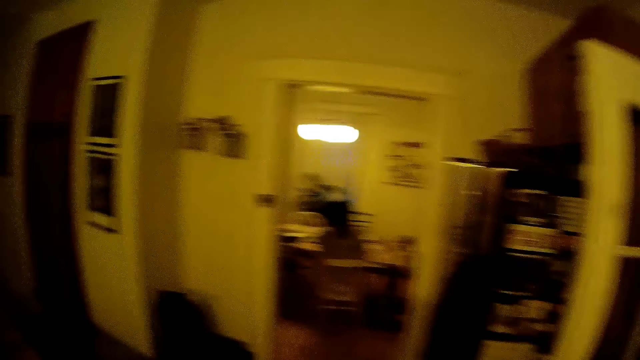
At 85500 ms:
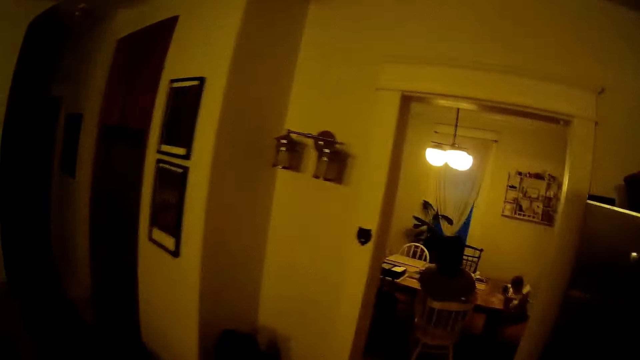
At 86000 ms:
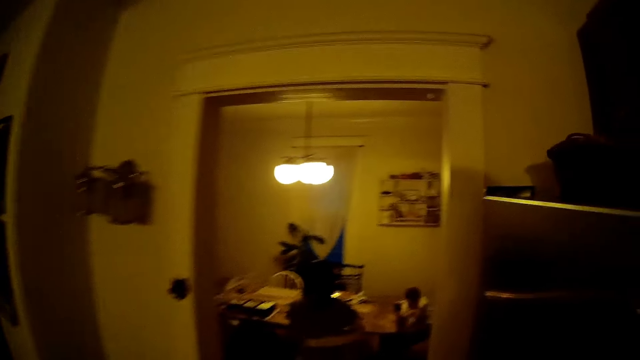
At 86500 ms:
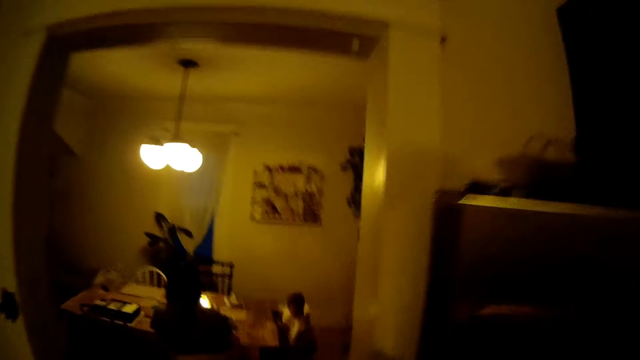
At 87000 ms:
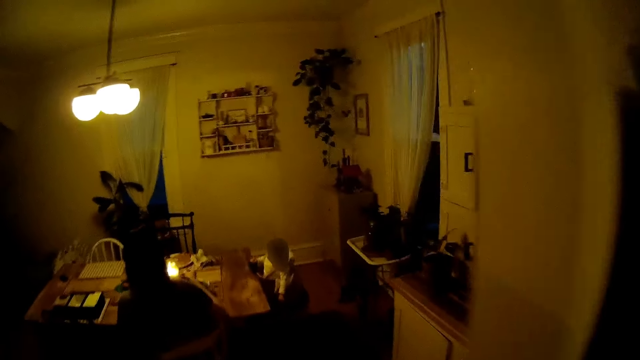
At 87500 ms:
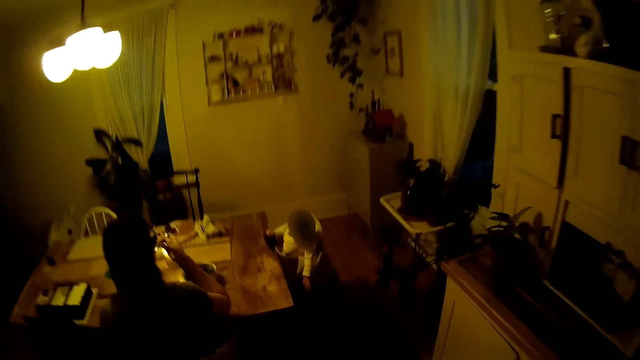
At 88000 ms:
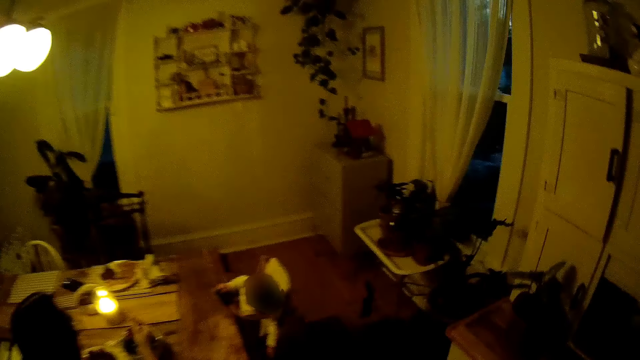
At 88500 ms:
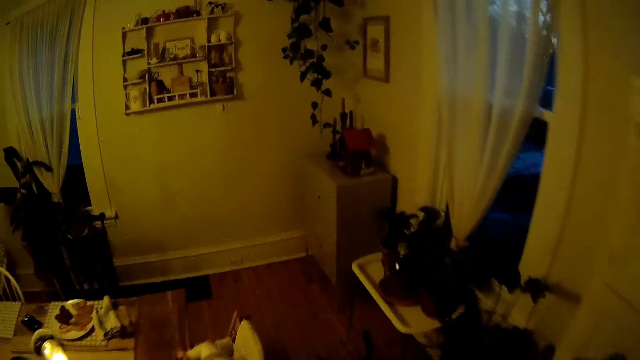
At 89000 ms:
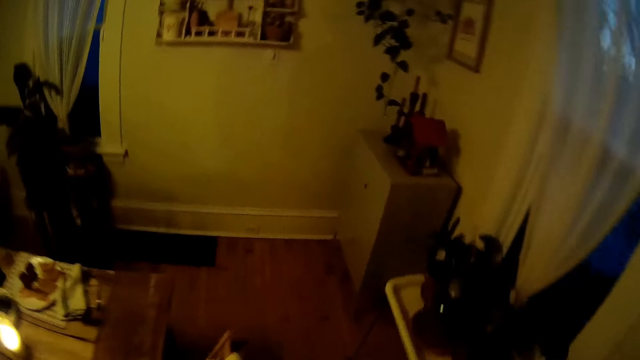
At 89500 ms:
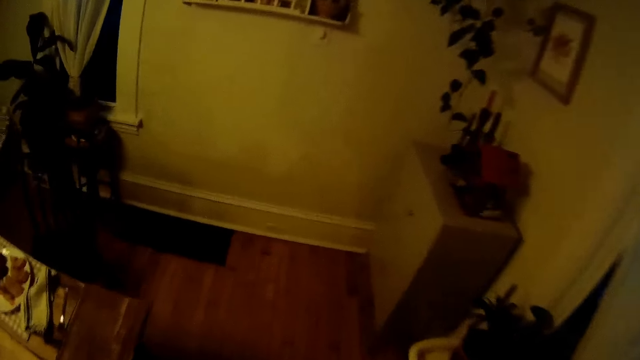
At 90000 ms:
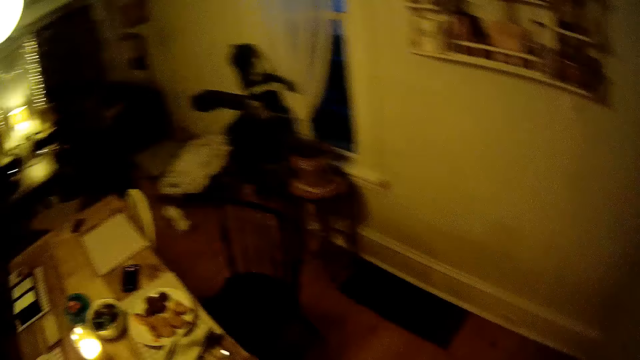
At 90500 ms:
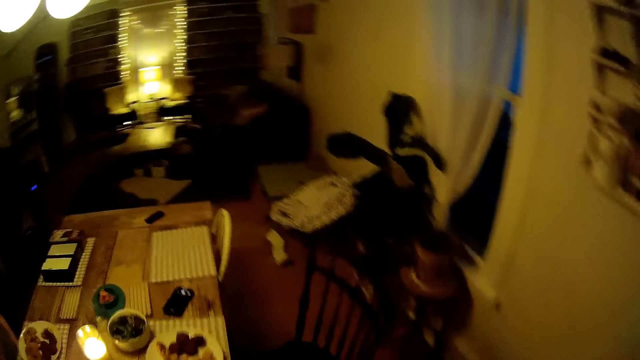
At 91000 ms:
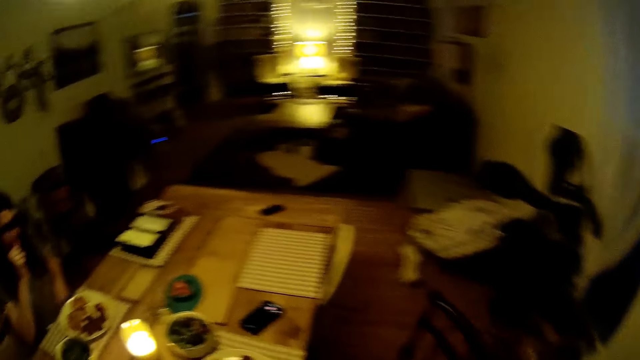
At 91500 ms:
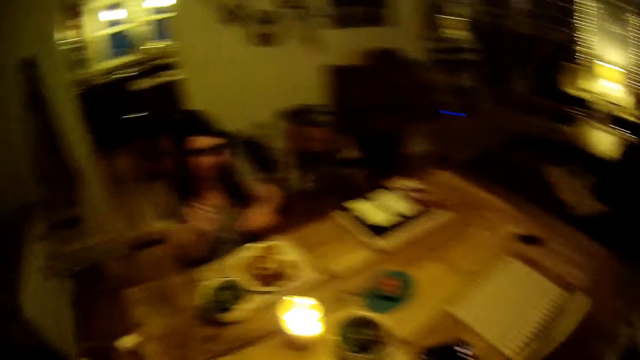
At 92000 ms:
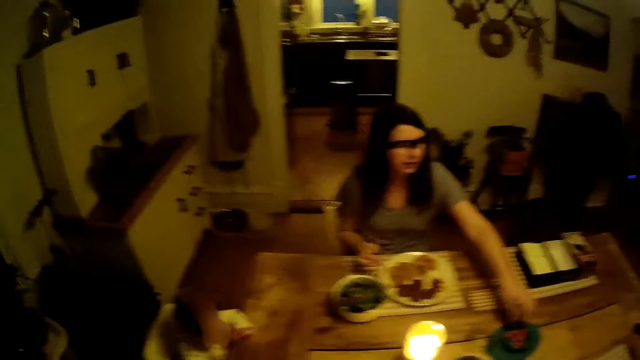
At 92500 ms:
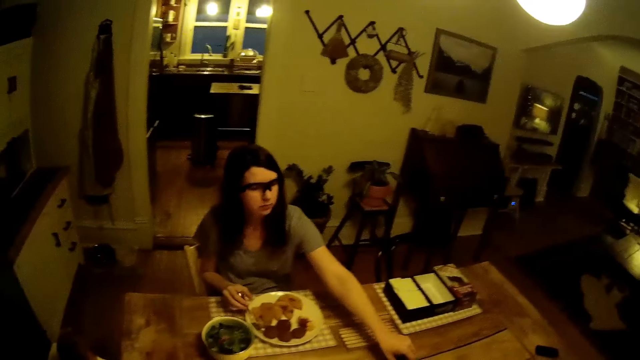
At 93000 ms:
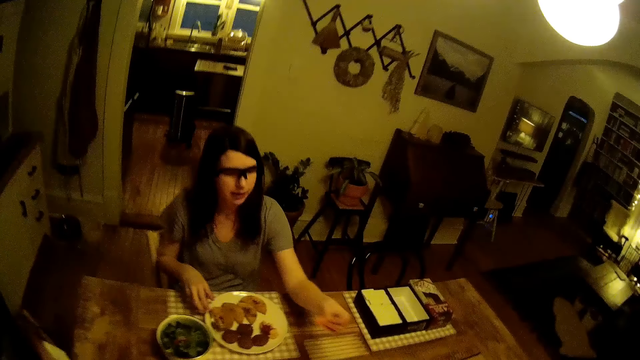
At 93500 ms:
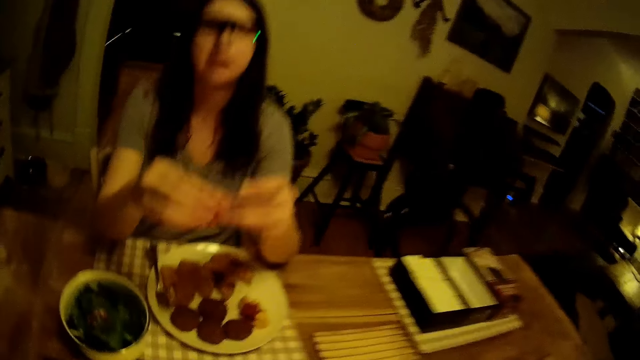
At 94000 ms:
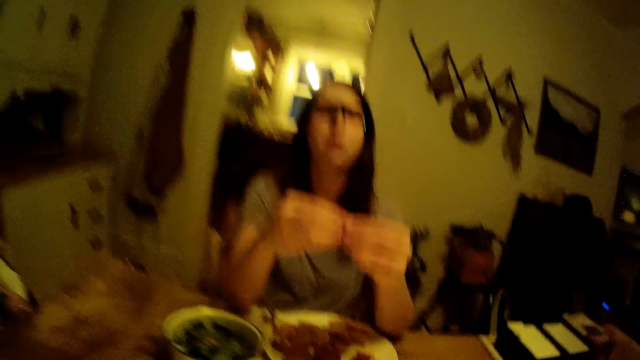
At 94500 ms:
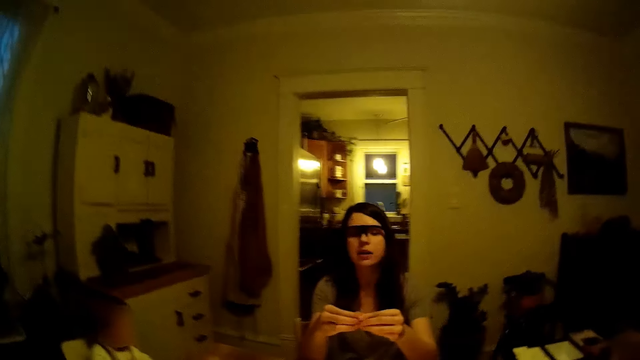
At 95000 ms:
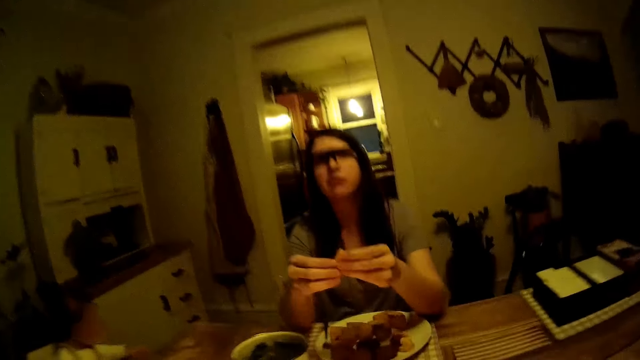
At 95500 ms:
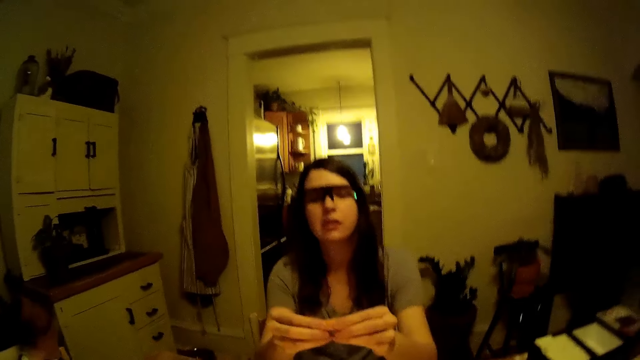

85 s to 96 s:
The camera wearer walks back to the dining room. A woman moves her hand. The woman moves her hand.

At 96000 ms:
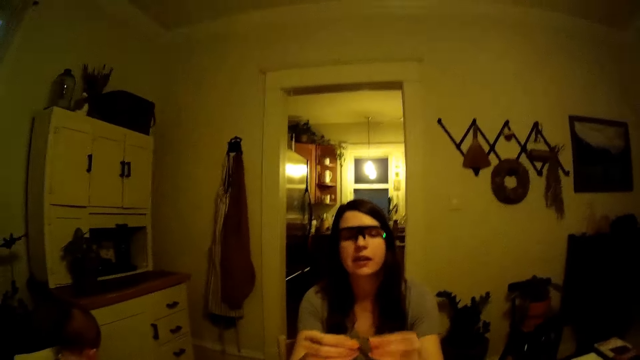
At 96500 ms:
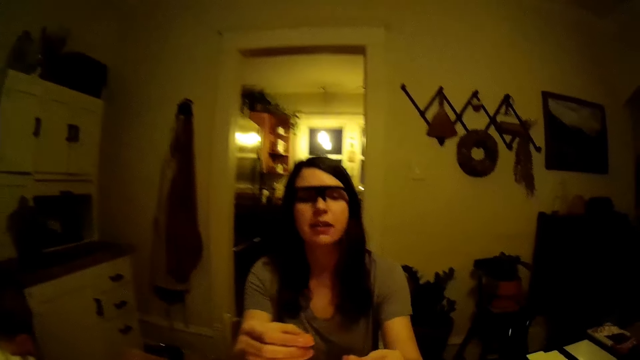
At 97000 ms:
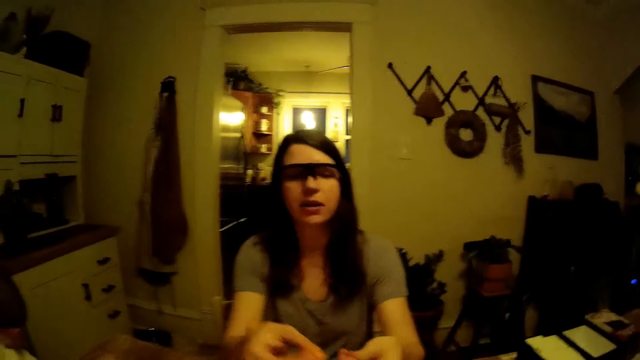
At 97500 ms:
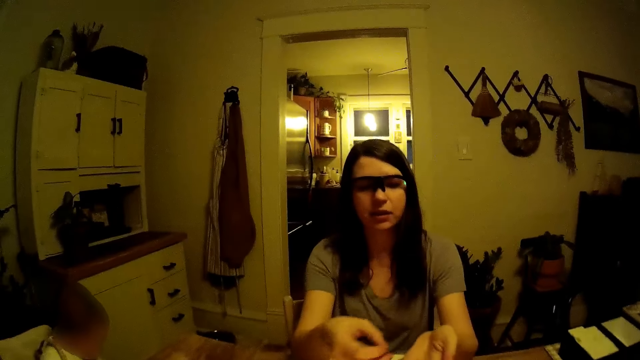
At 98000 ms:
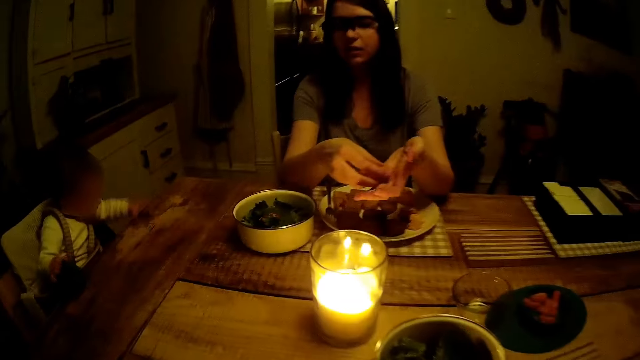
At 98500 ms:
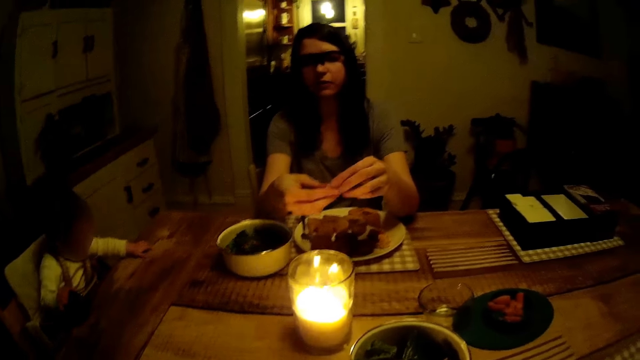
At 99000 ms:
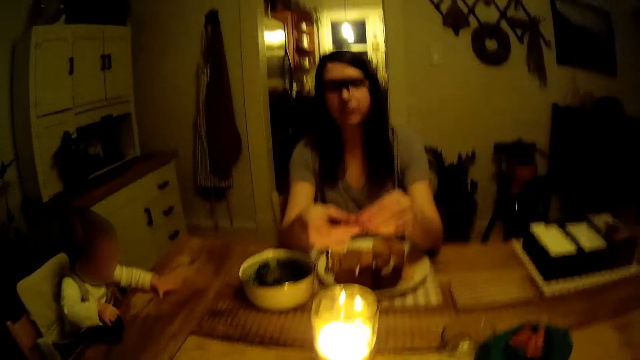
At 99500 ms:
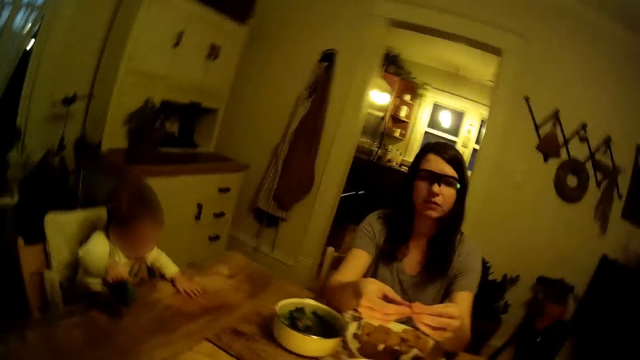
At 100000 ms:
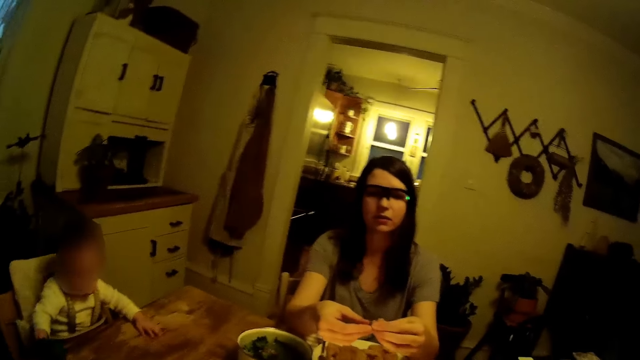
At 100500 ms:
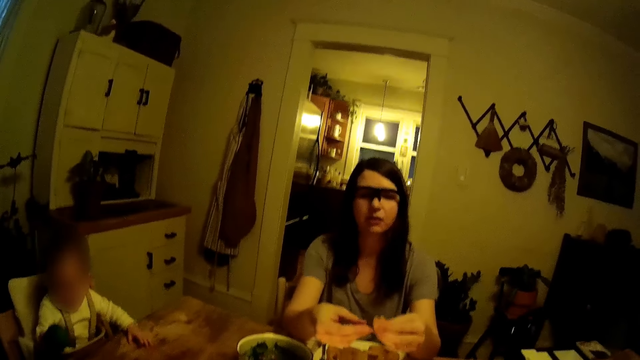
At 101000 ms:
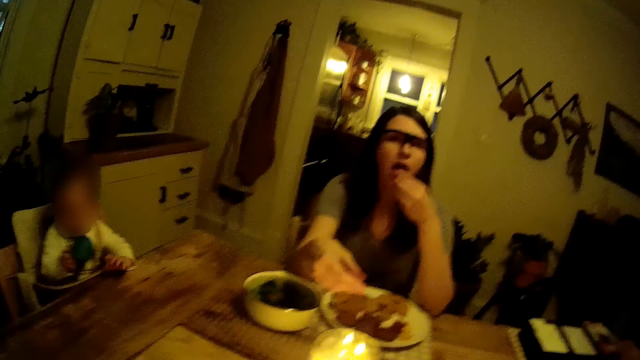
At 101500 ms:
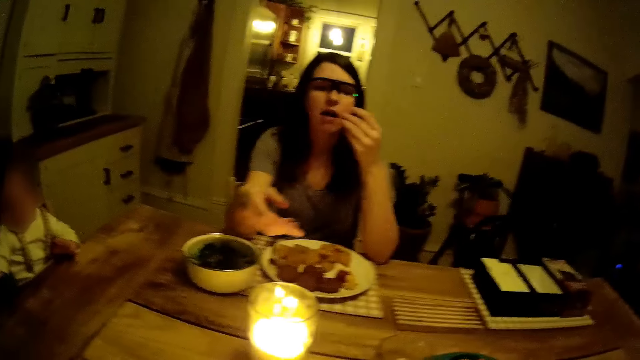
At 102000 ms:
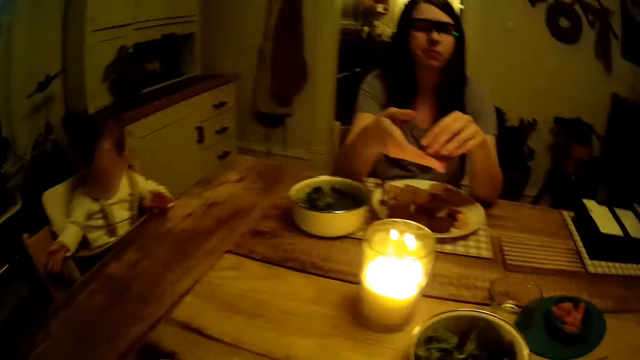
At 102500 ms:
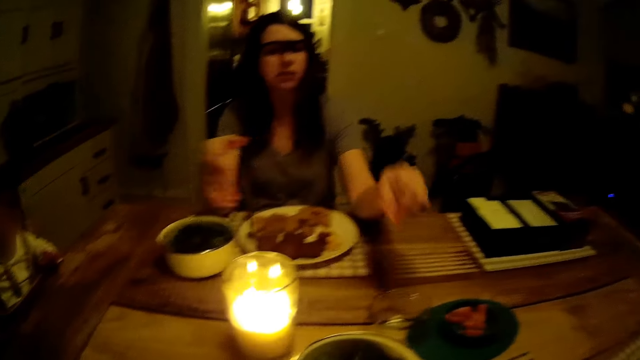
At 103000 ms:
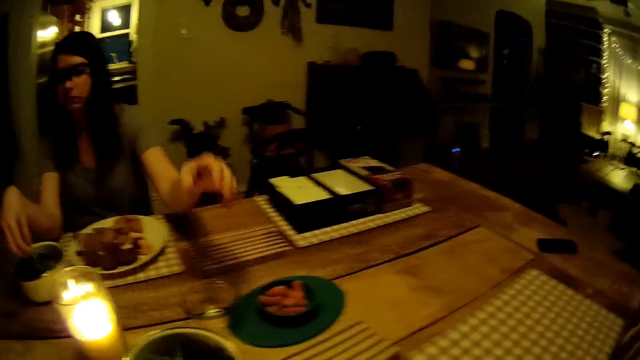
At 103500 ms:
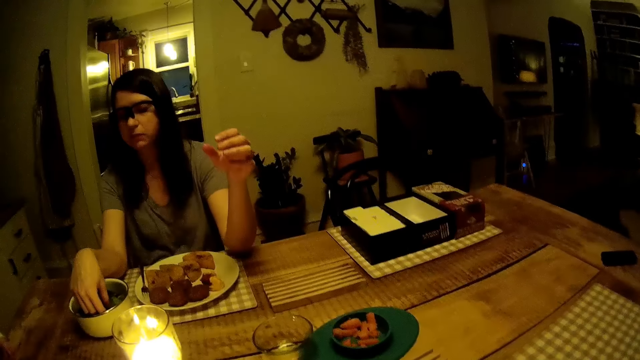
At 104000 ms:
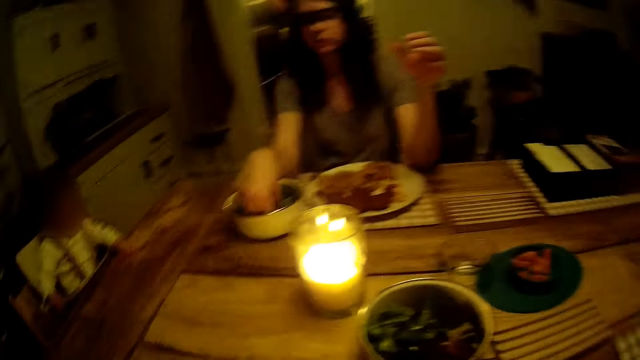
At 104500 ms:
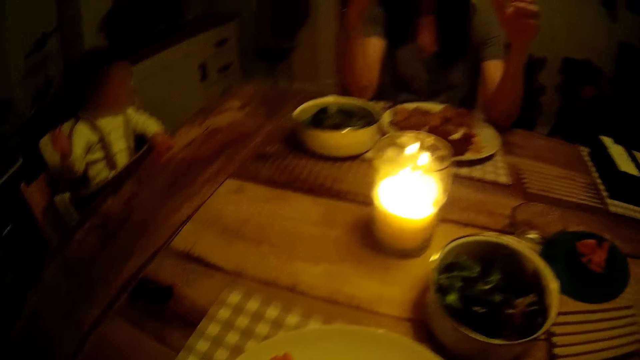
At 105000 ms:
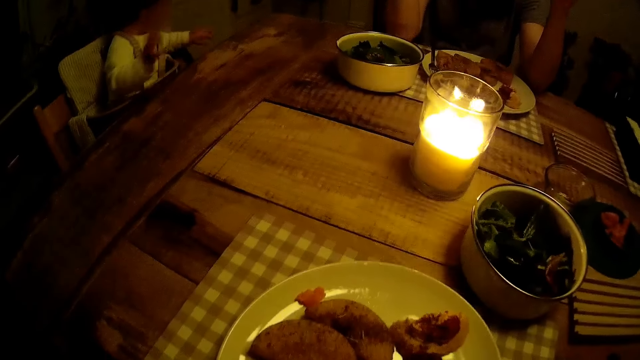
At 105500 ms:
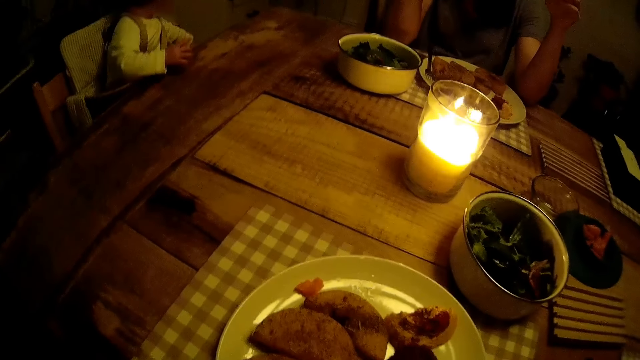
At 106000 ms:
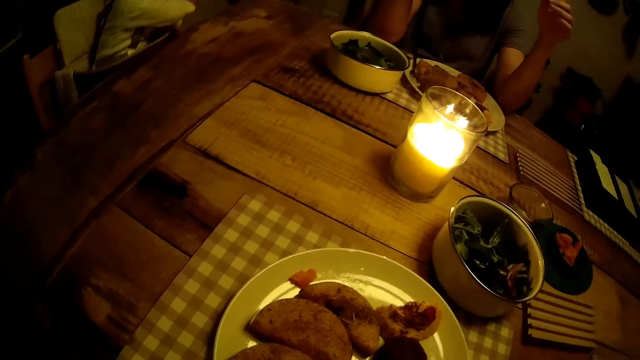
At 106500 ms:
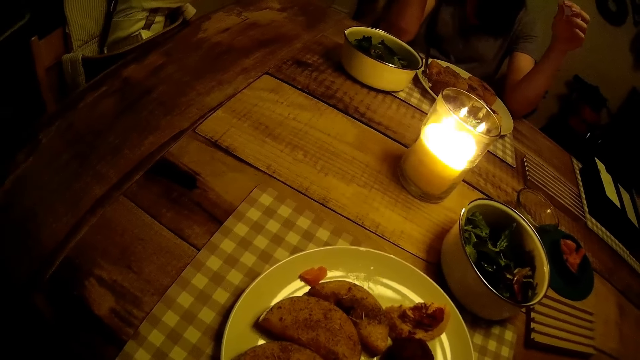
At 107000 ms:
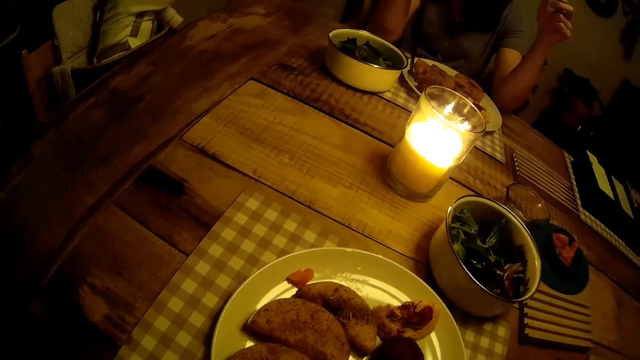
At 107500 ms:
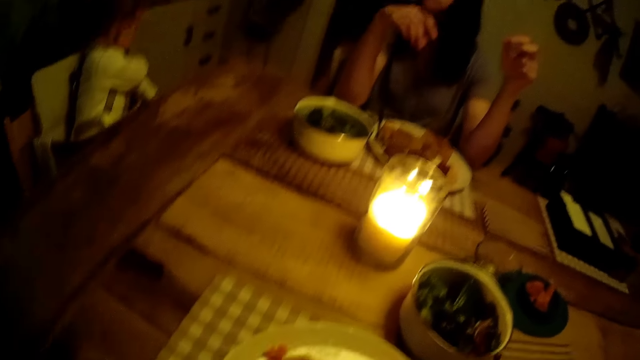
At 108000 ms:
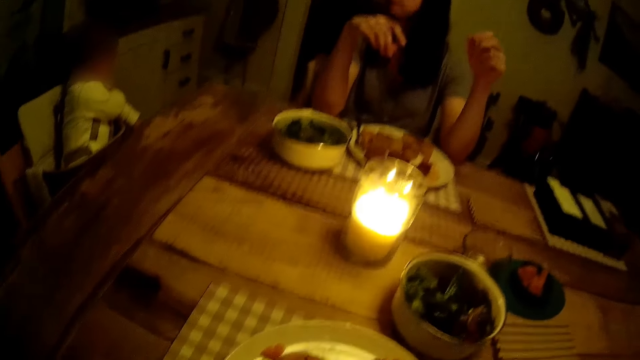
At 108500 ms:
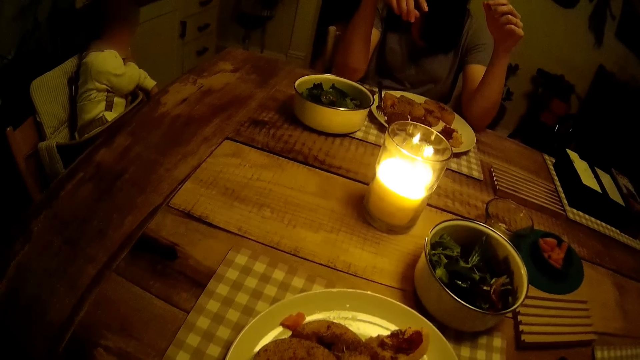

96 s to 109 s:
A woman talks and breaks food. A baby plays. The woman eats and drops food. The camera wearer takes peas from a plate. The woman eats. The baby plays.
